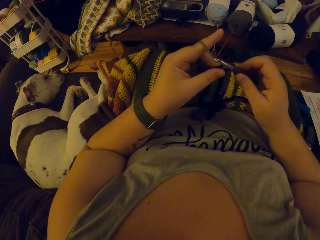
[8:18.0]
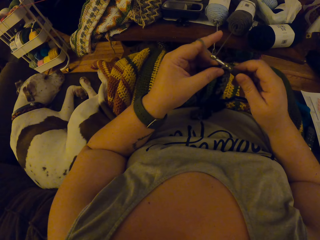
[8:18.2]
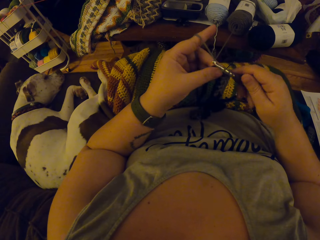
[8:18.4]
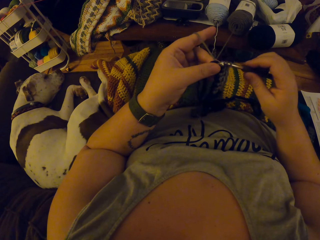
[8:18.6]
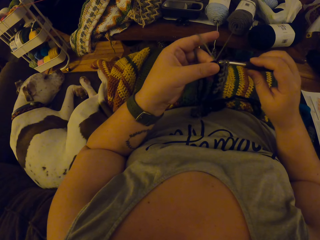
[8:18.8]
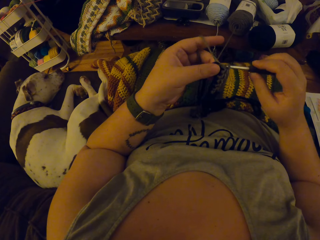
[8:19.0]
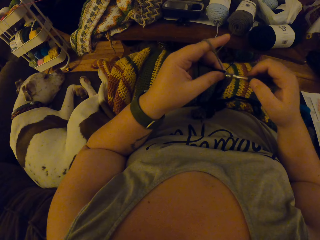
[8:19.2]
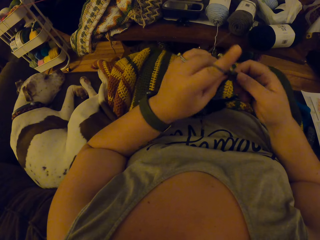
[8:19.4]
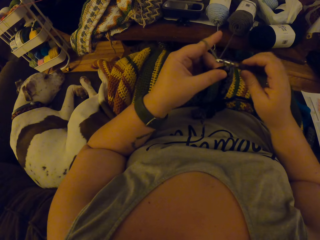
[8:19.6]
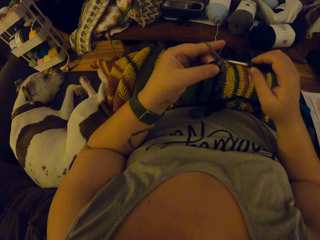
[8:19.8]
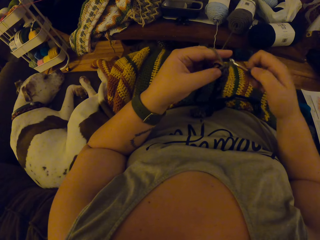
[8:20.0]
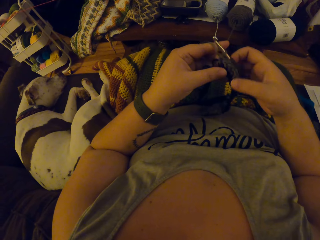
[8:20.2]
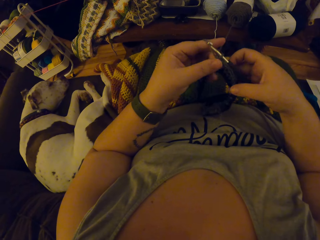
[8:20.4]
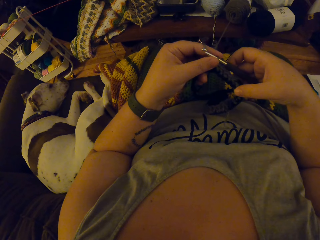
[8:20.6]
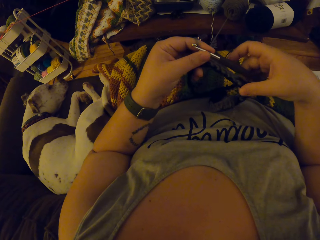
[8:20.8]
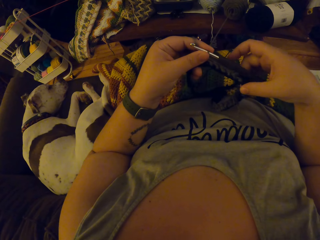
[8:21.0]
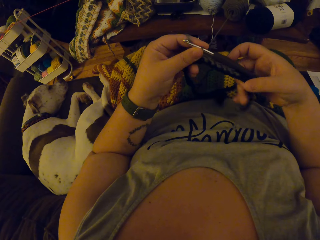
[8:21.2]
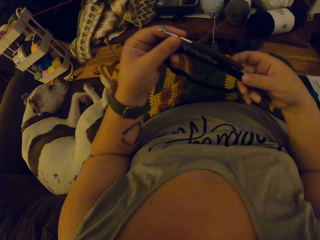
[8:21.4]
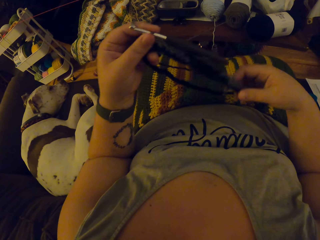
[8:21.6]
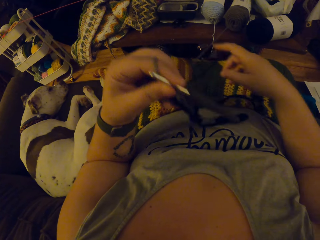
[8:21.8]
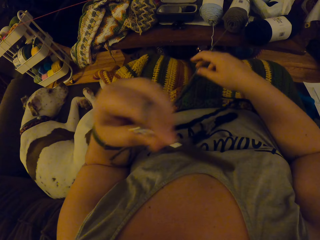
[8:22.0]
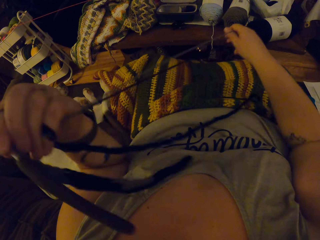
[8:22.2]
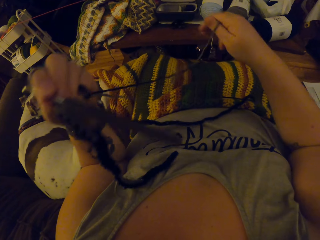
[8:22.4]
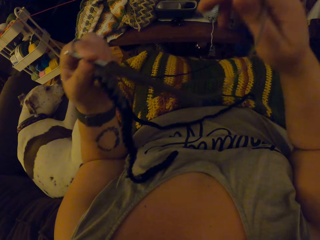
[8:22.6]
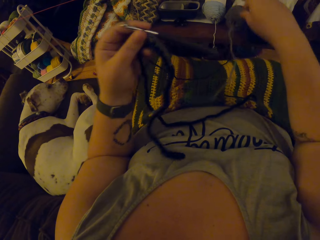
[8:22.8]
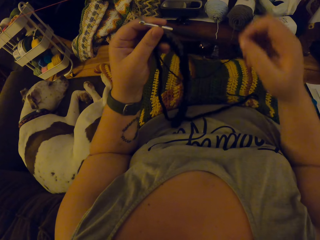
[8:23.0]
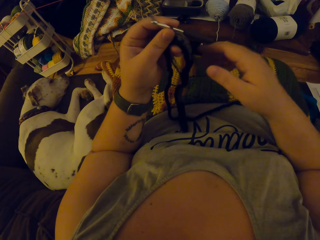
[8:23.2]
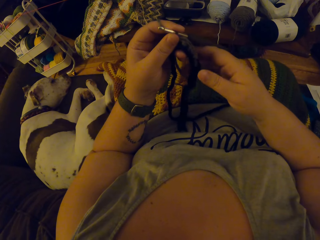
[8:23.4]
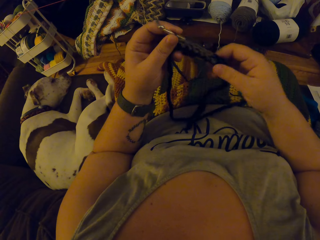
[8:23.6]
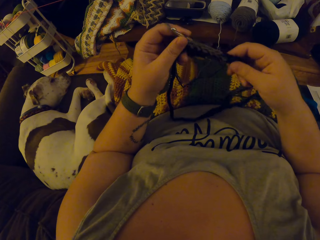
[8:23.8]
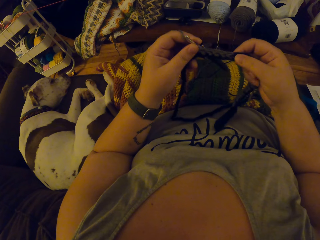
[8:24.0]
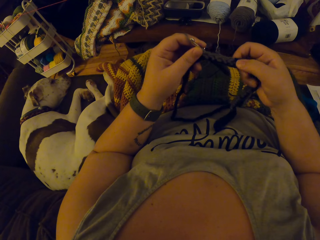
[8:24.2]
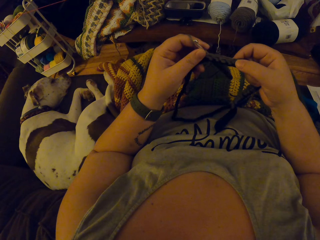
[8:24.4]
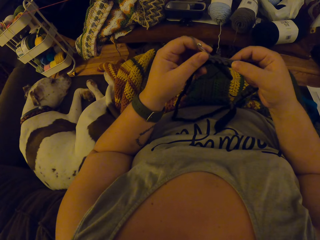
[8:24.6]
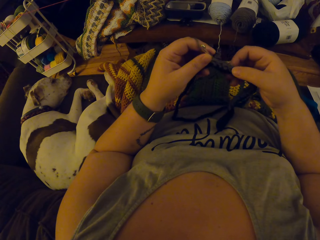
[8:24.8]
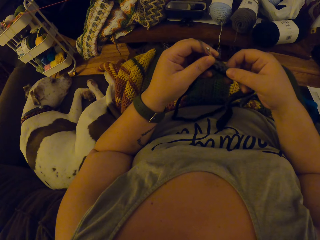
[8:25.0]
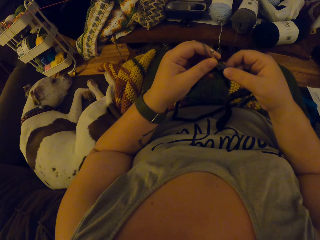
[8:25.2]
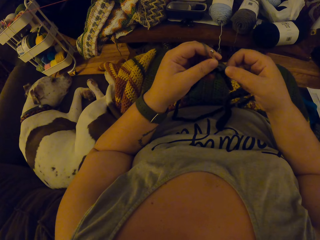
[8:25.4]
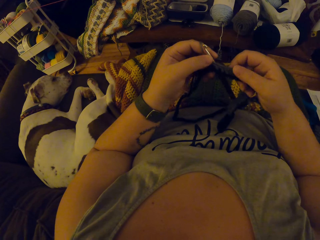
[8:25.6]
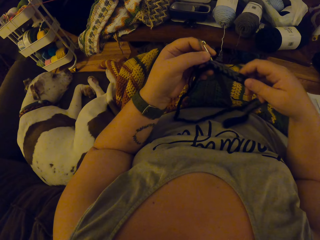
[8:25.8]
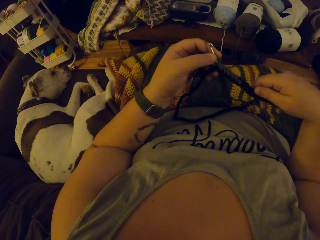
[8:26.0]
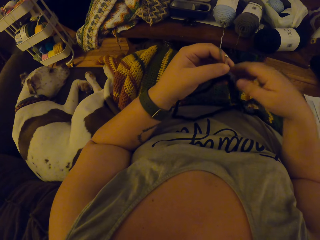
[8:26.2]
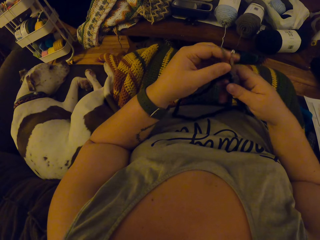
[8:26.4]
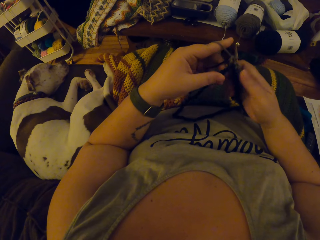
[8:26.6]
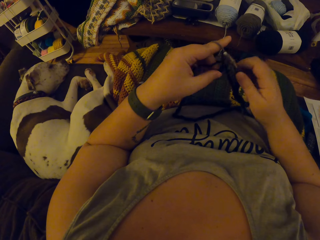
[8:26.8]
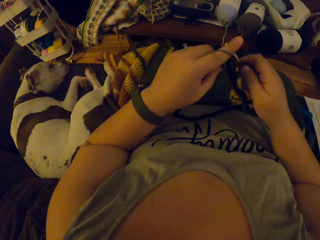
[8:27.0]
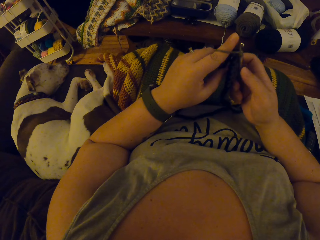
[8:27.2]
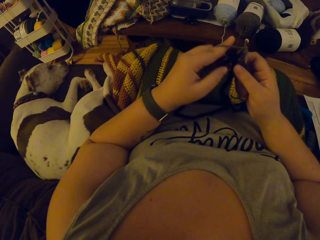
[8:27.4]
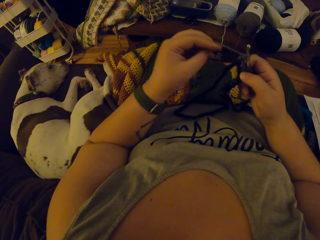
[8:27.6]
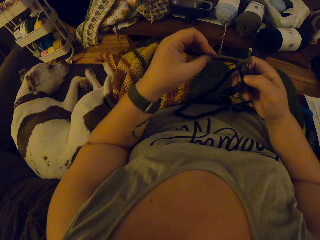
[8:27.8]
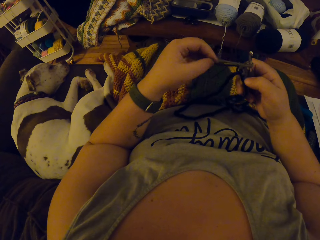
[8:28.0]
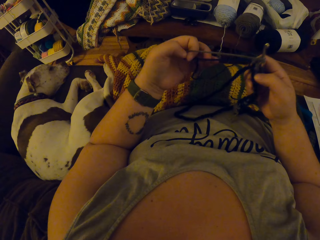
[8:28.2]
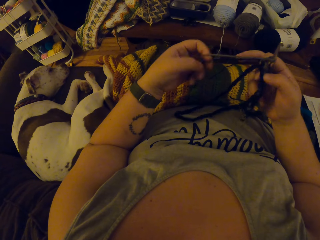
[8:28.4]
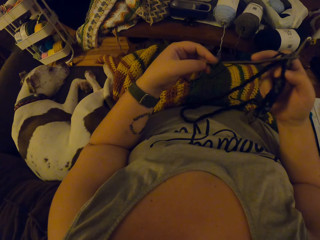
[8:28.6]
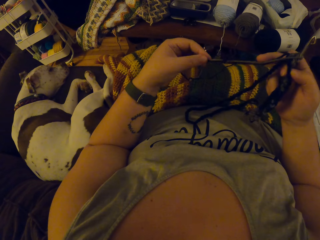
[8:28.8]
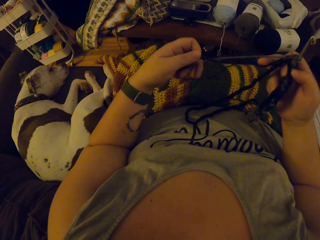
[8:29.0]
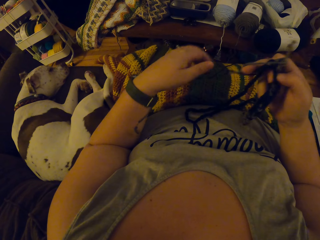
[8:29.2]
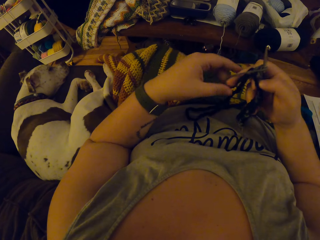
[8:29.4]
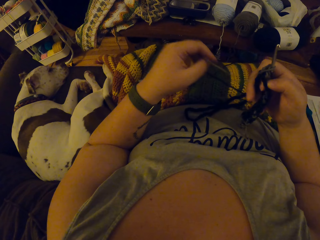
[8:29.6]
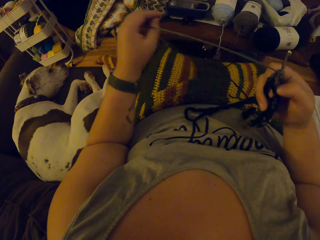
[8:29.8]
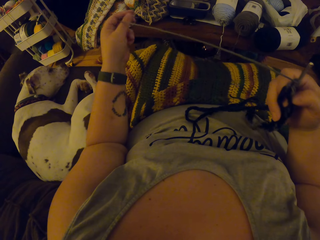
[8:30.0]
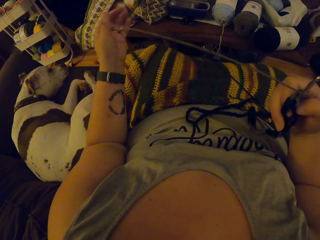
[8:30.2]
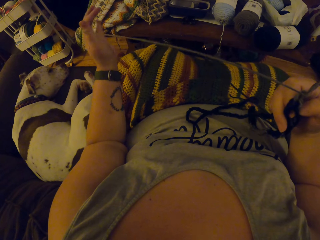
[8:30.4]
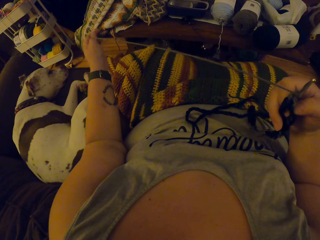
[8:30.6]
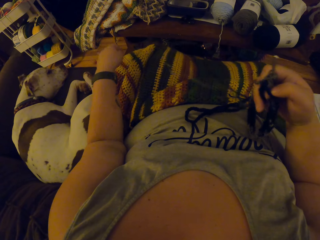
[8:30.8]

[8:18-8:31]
The camera wearer inspects the cloth. They pull yarn from the ball of yarn. They inspect the cloth and check the stitches. They crochet with the yarn. They pull the yarn and adjust the yarn.

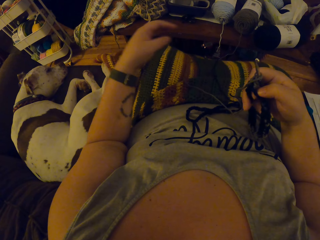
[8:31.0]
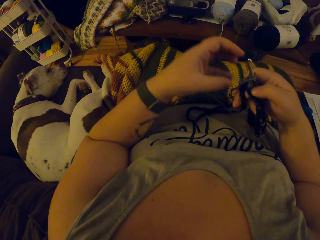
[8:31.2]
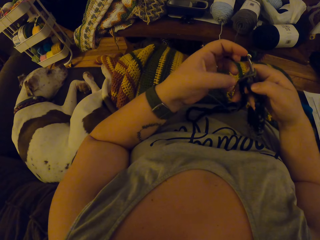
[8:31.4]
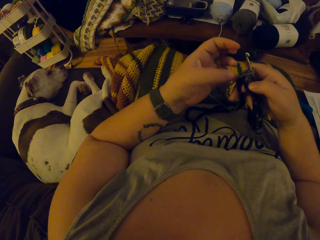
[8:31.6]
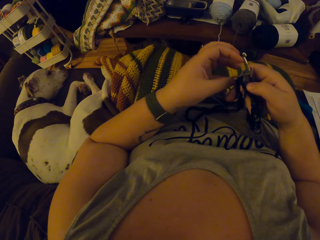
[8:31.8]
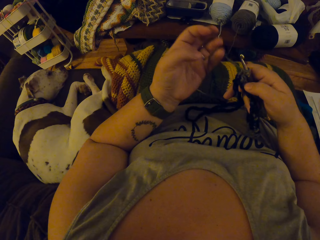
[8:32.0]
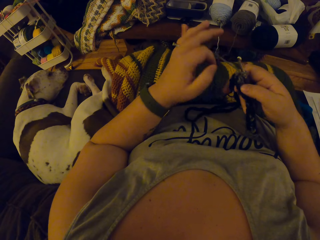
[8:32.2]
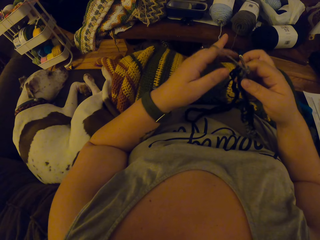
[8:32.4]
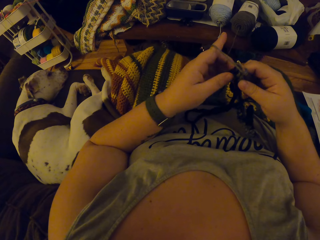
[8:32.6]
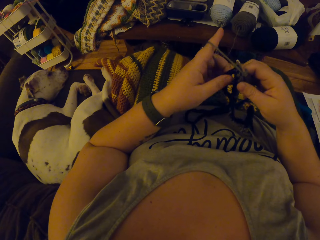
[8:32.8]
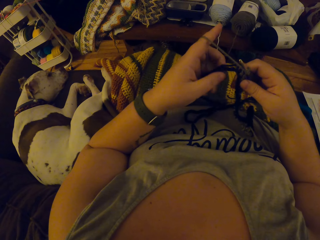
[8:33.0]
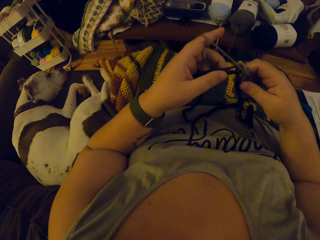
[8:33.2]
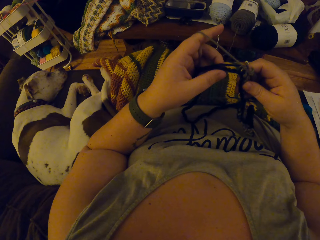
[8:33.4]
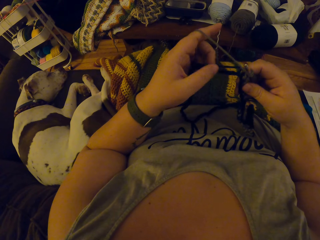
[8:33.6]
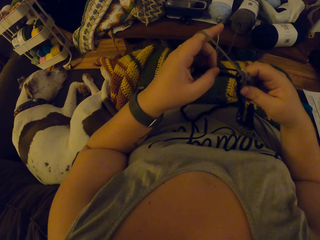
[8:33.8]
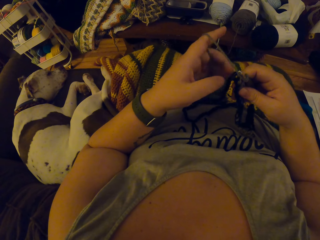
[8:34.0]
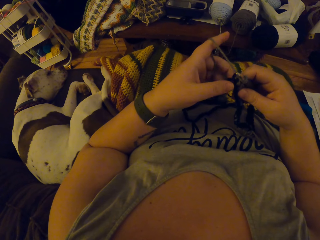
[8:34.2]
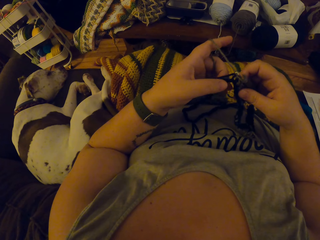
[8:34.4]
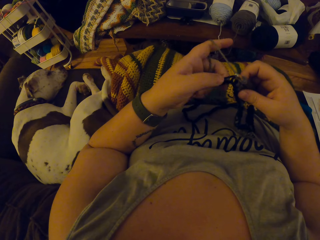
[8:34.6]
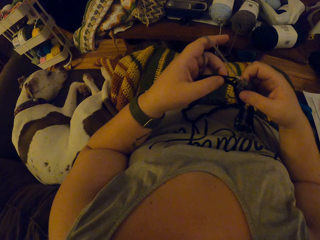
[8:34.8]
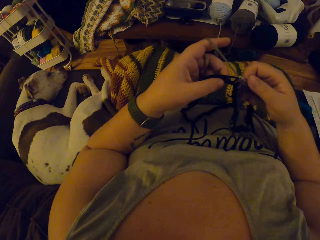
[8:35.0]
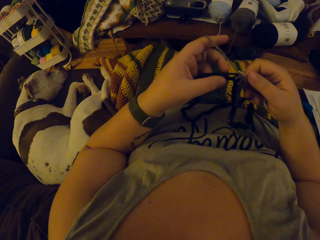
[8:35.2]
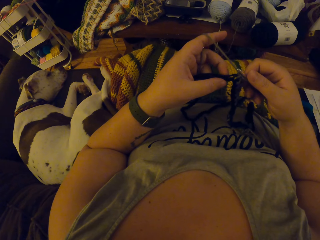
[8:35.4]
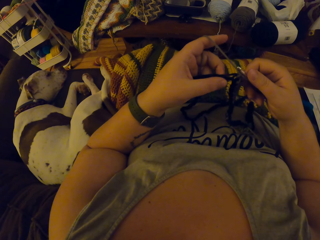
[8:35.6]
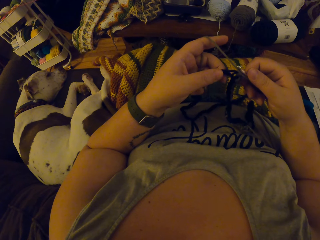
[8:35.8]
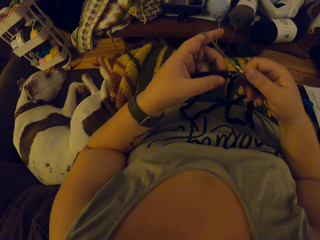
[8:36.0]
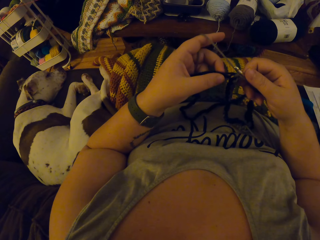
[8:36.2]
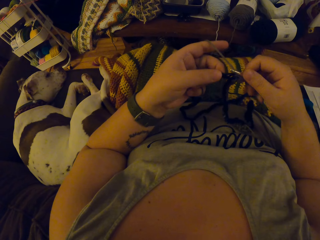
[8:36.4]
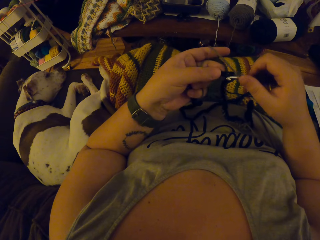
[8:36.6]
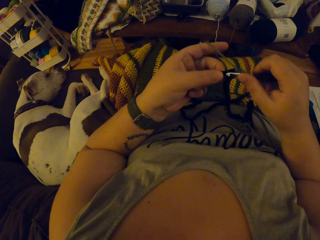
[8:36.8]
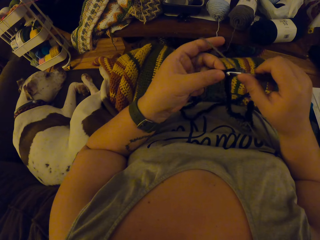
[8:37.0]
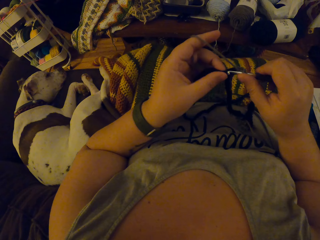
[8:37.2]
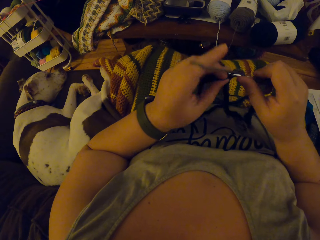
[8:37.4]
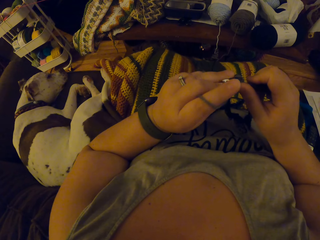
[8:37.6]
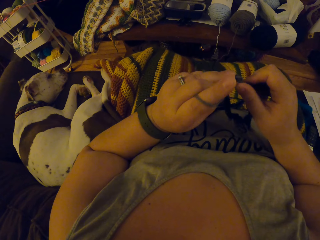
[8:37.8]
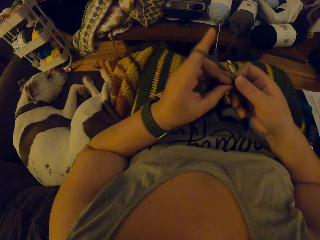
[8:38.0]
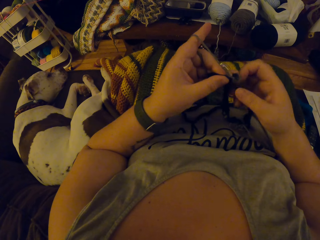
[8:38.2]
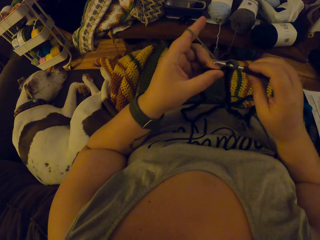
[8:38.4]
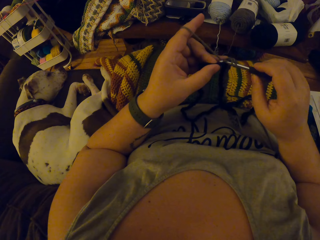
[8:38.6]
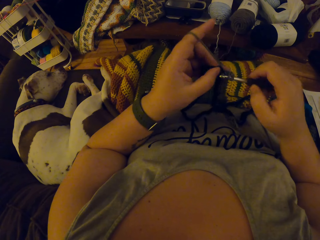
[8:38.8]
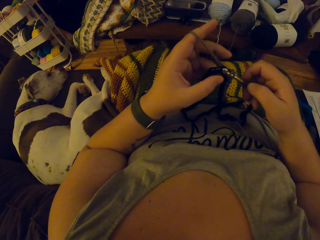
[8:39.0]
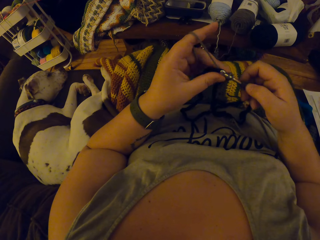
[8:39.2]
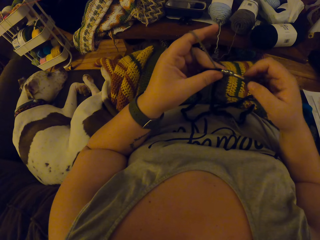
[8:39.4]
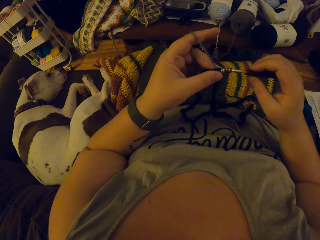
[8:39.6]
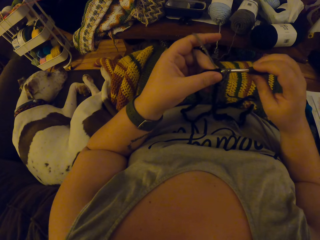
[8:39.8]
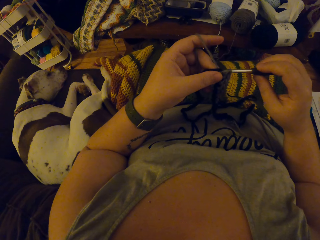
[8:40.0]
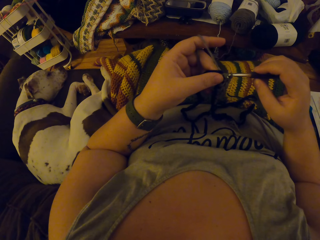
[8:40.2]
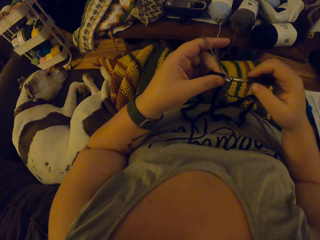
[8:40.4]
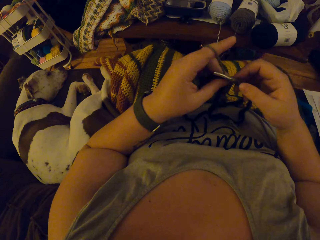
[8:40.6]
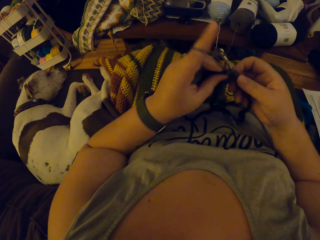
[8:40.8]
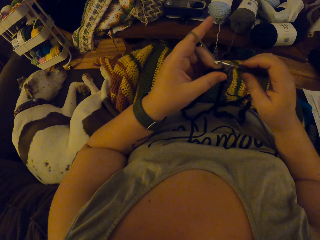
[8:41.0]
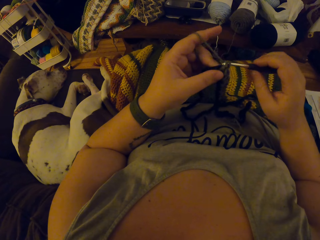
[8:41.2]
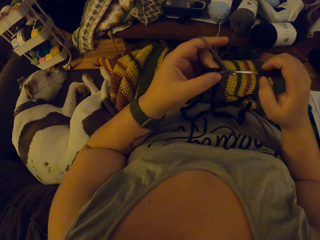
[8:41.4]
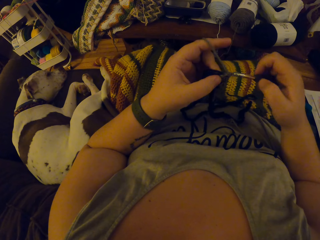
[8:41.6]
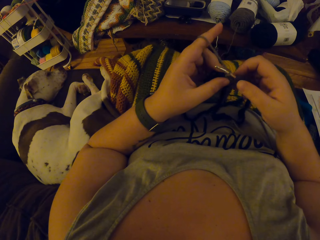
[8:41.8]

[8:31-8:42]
The camera wearer holds the yarn. They inspect the yarn. They knit with a knit needle. They crochet with the yarn.
